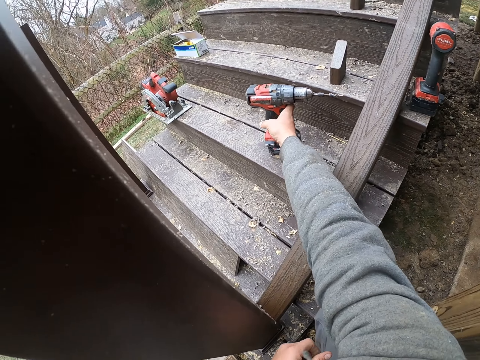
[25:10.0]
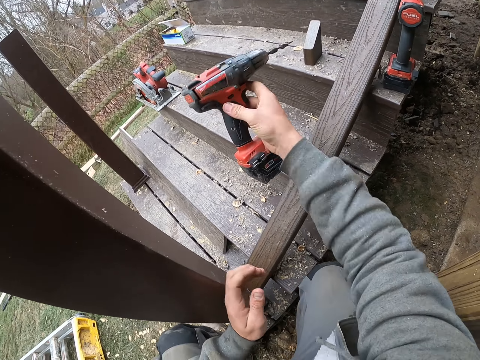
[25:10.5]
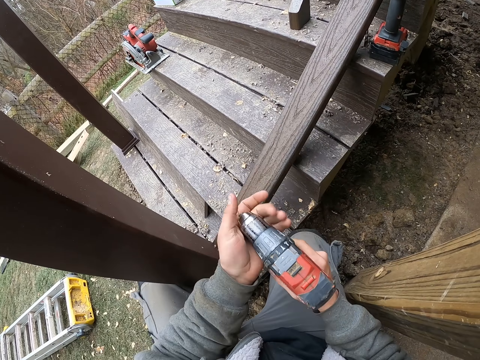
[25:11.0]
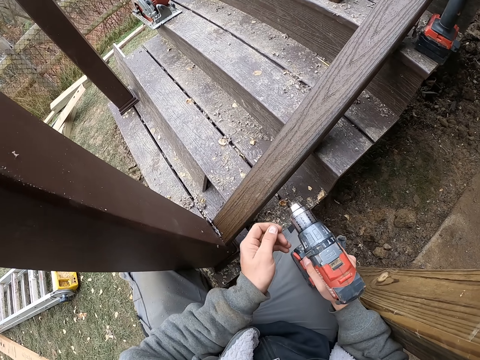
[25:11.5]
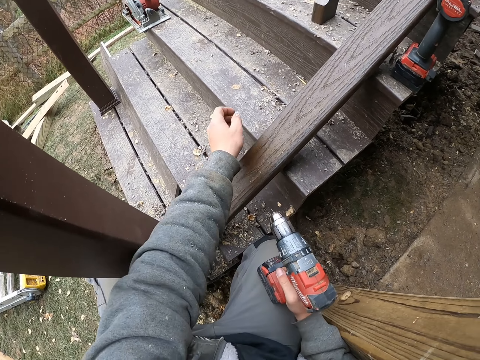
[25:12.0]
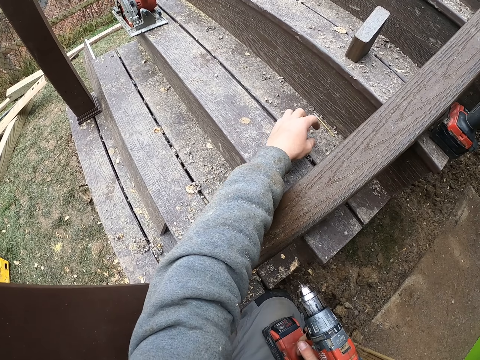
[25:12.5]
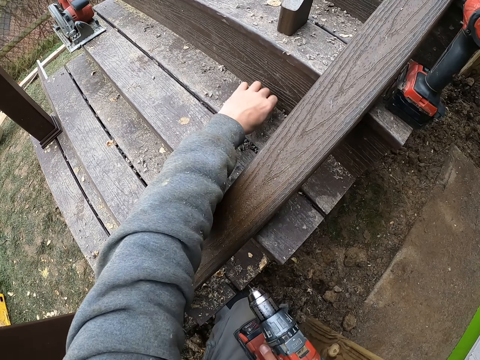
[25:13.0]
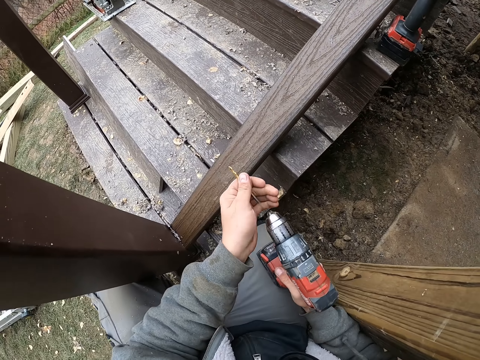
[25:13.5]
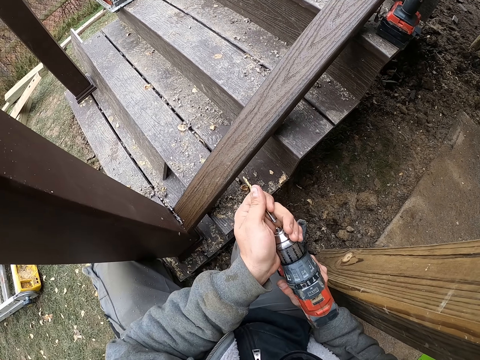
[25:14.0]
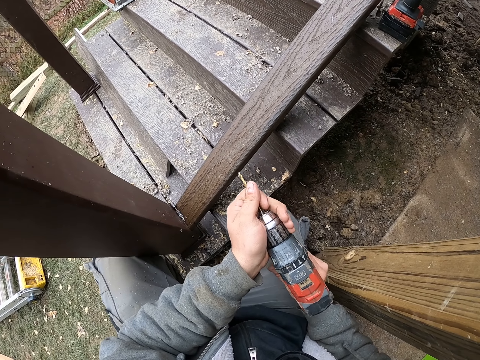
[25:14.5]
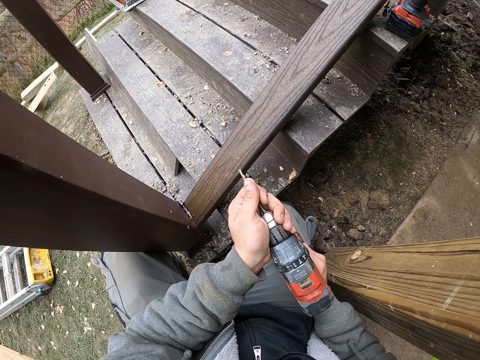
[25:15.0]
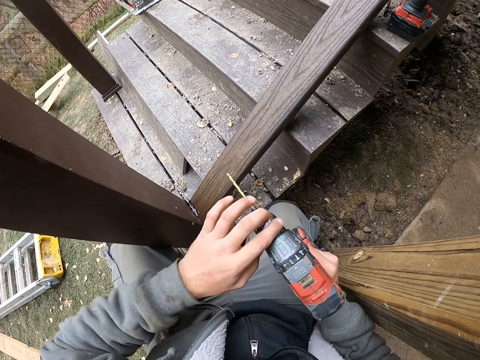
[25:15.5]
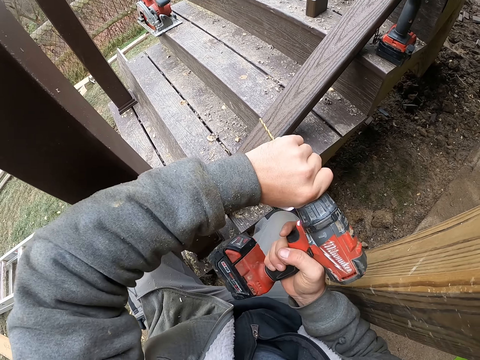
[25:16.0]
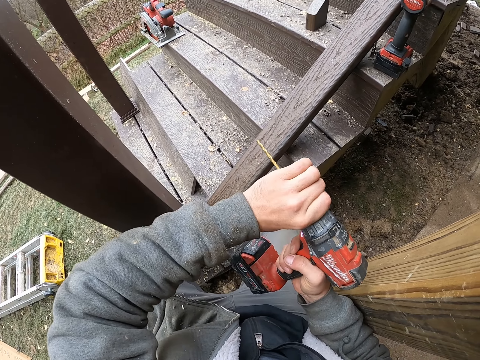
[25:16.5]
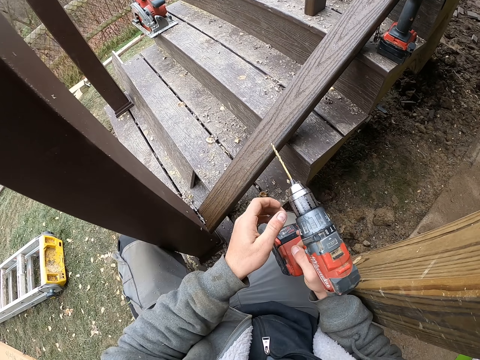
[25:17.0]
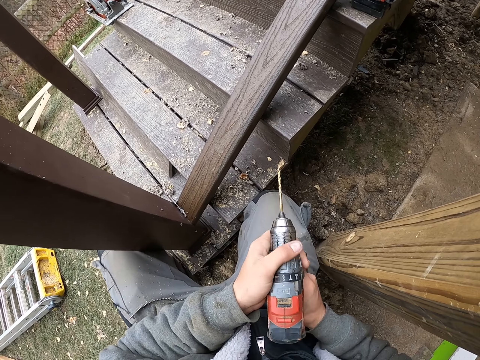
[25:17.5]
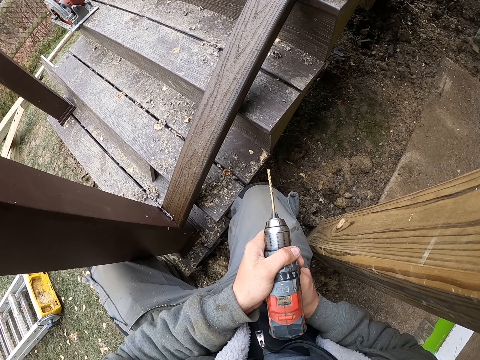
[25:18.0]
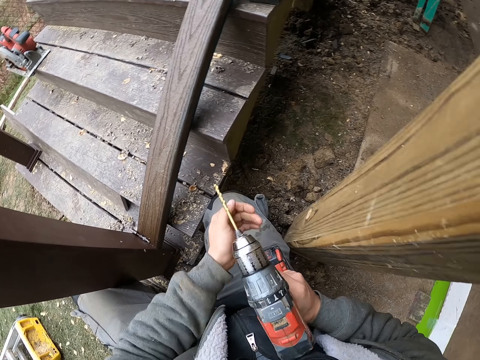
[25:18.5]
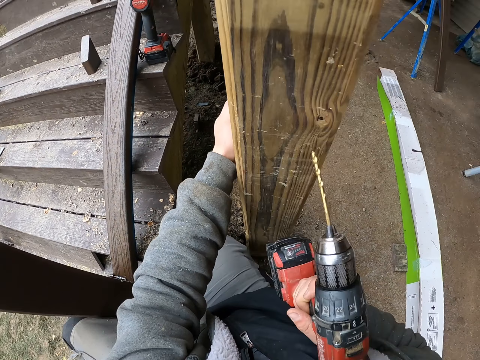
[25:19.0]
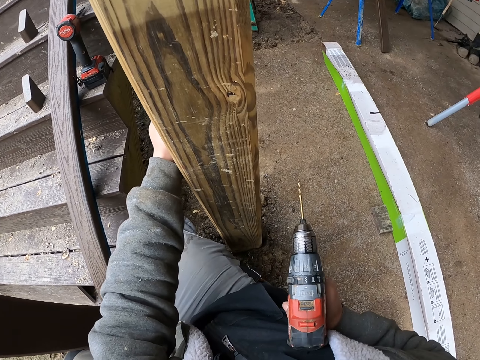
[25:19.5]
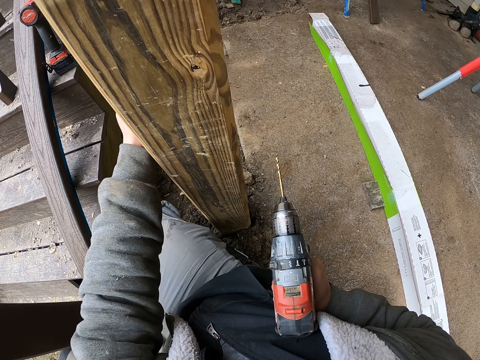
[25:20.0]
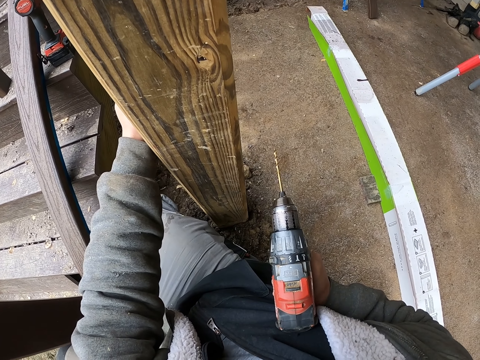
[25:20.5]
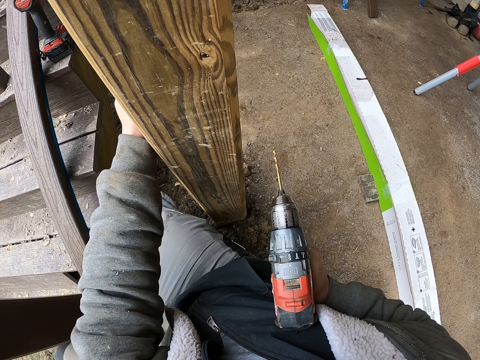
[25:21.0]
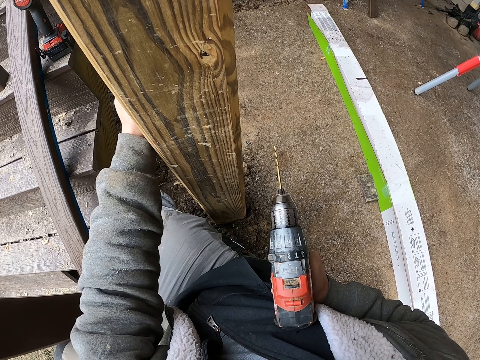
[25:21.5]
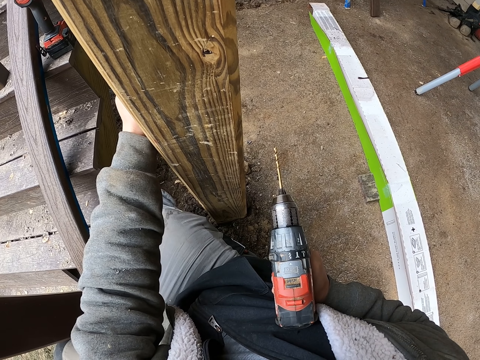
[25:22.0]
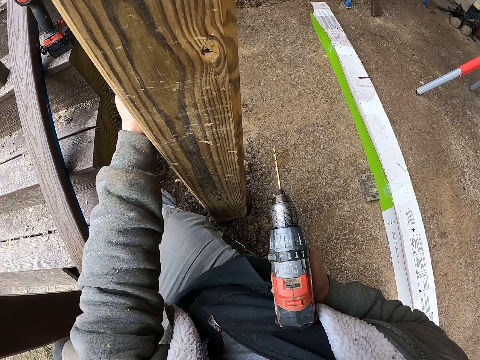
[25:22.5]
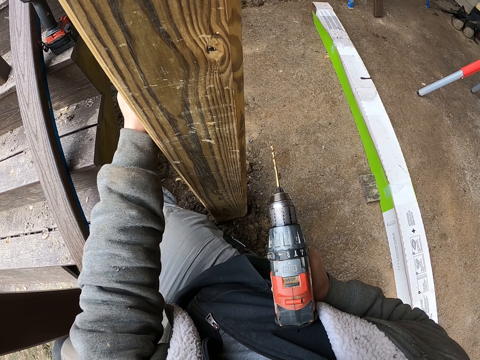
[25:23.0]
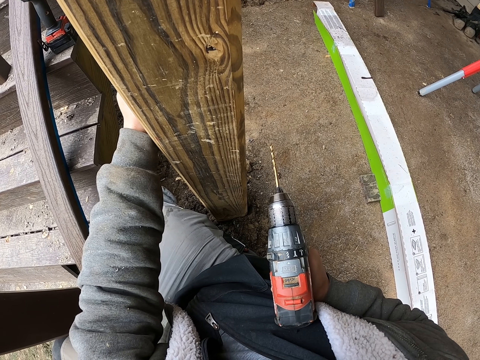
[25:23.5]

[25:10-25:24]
The camera wearer picks up a drill. They touch the drill. They pick up a drill bit. They insert the drill bit in the drill. They adjust the drill chuck. They hold a wood pillar. They touch the wood.

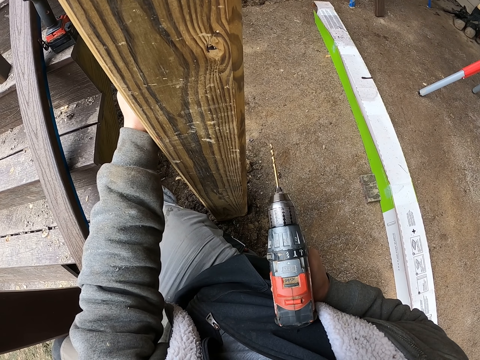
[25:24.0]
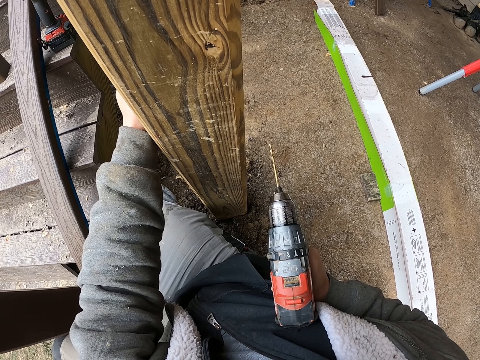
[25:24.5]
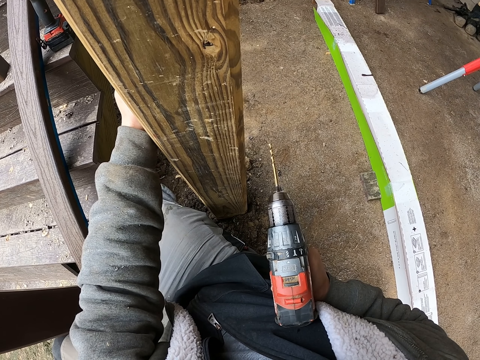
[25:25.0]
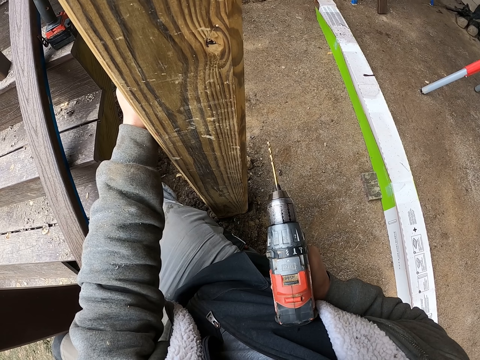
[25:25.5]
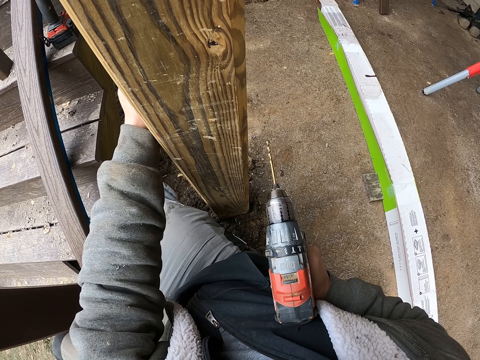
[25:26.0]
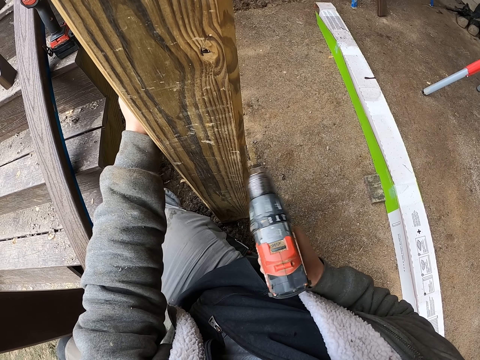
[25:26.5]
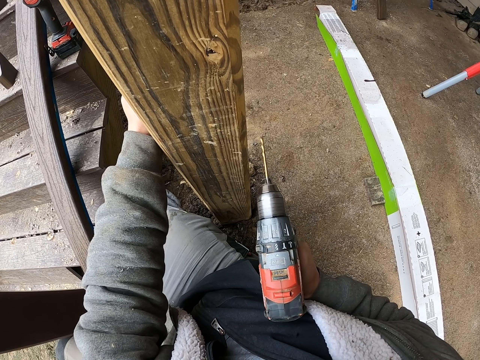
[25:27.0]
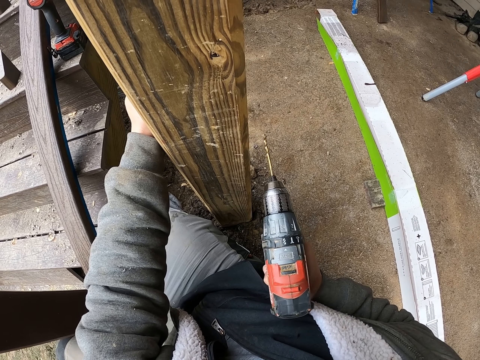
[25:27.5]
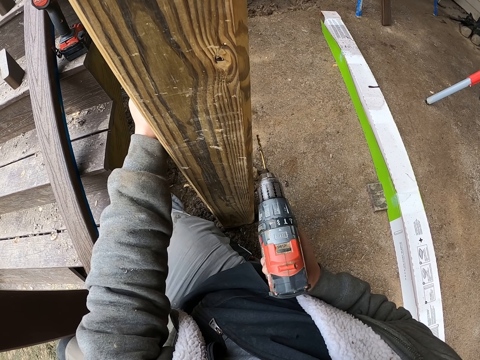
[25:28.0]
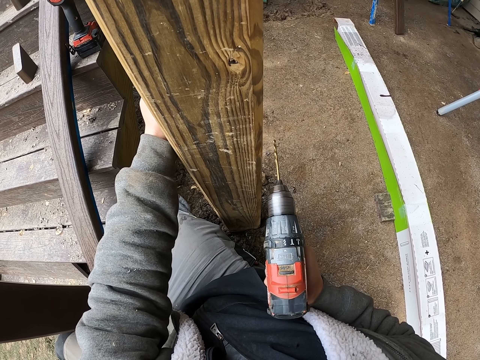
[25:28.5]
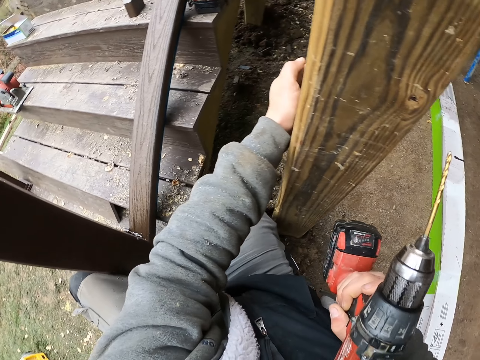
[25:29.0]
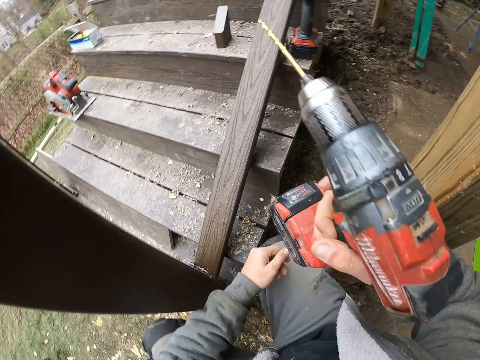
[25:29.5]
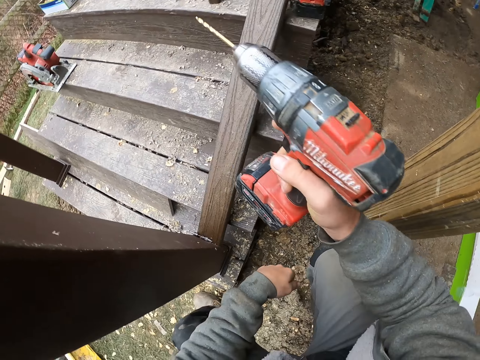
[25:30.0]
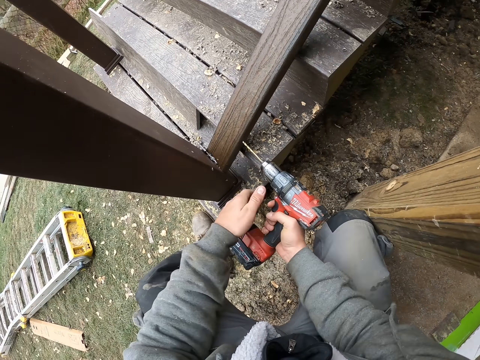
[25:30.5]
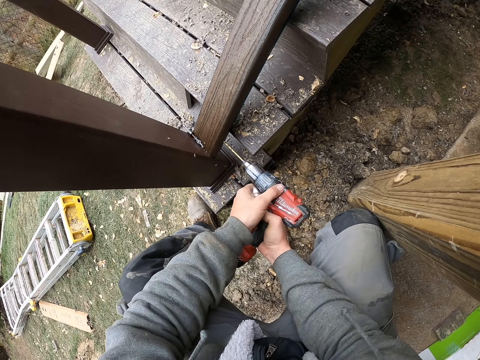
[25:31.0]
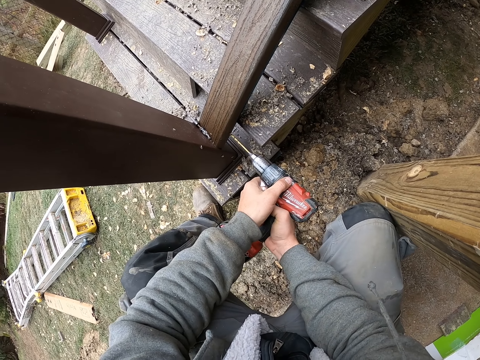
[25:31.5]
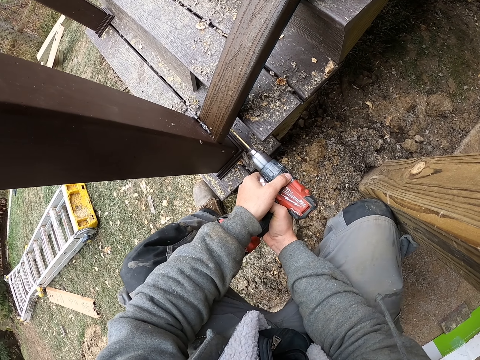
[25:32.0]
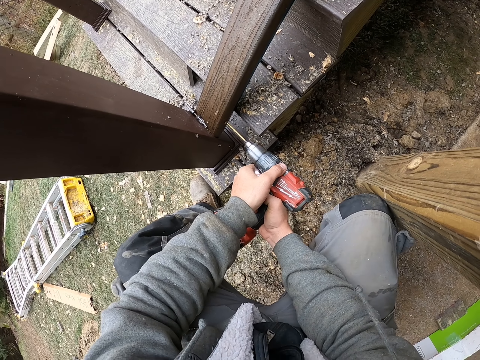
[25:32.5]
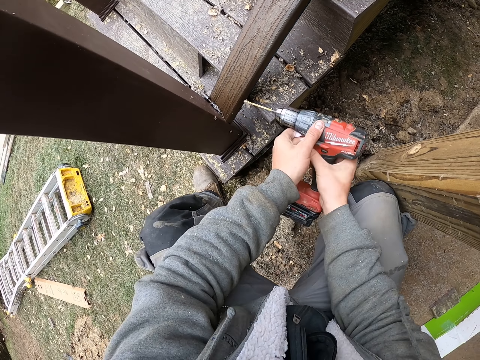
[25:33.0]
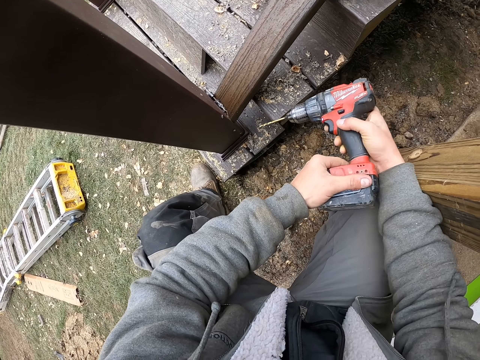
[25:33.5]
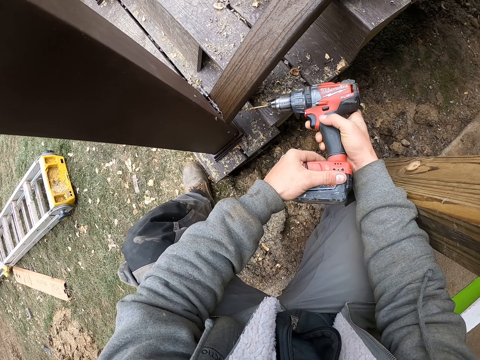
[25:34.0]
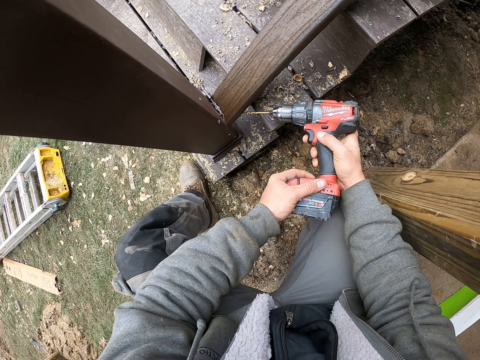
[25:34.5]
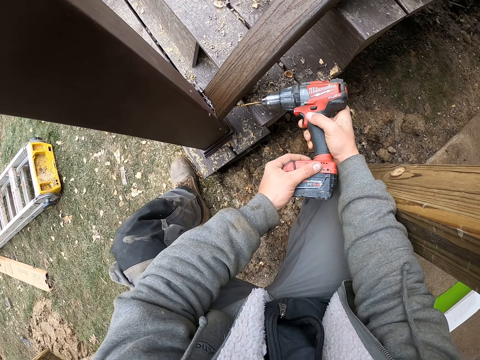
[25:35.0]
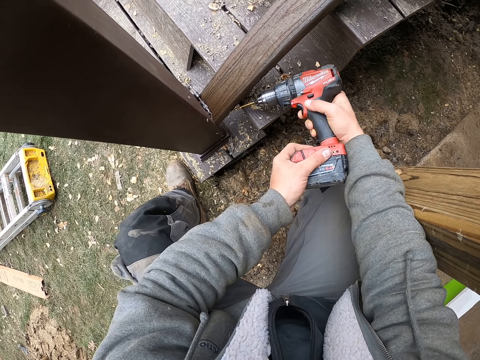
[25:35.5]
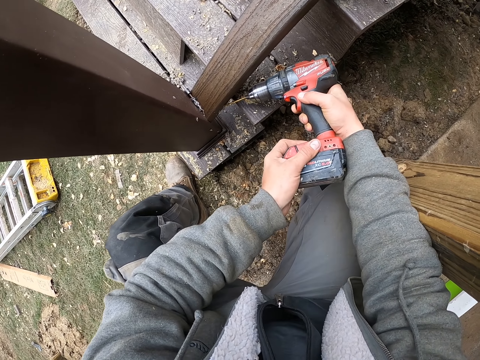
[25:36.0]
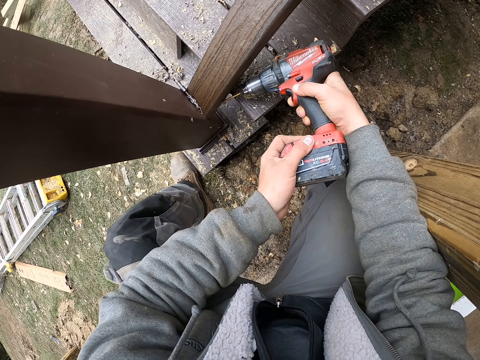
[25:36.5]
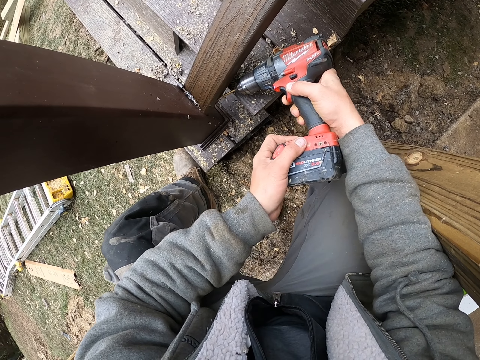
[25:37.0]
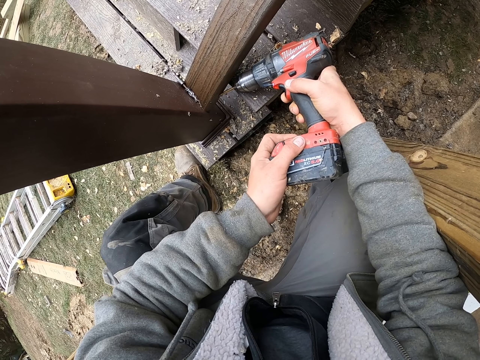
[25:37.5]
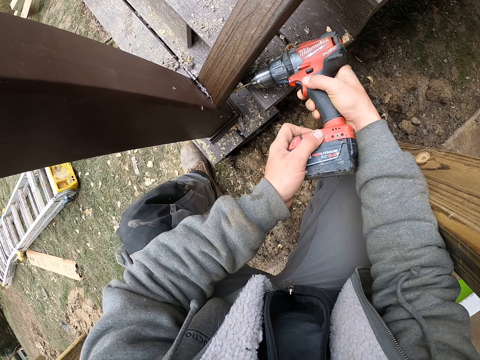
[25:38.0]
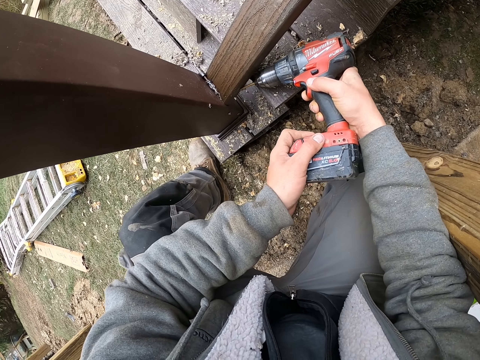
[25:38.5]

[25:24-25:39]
The camera wearer hits the wood pillar with the drill. They drill the stairs rail. They pick up the drill. They dig a hole with the drill.
